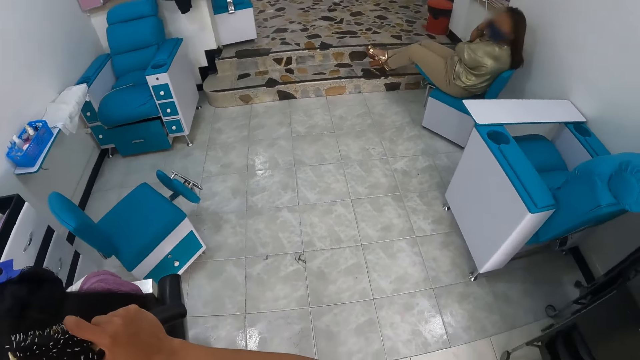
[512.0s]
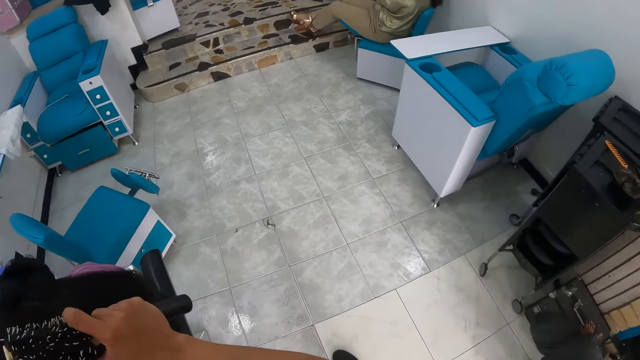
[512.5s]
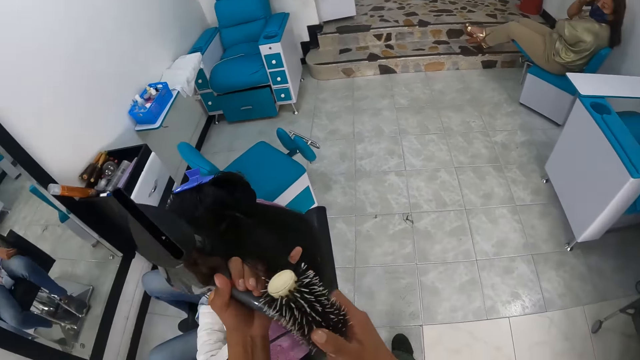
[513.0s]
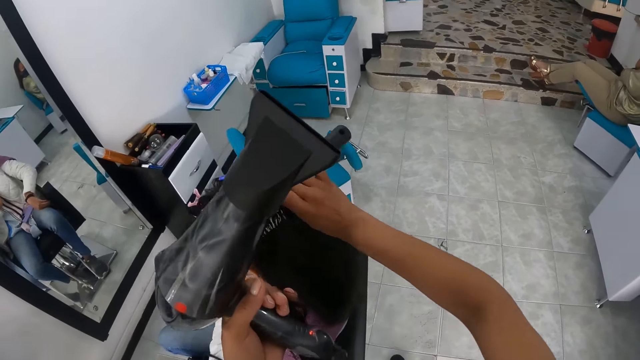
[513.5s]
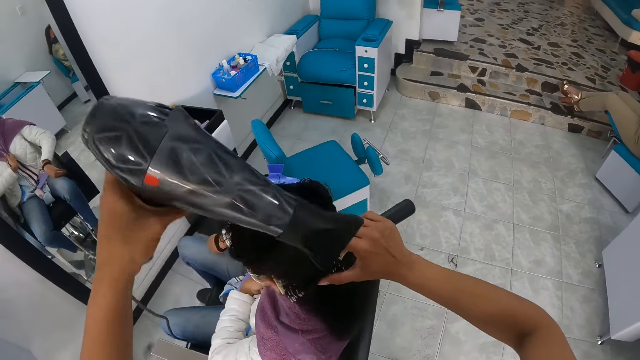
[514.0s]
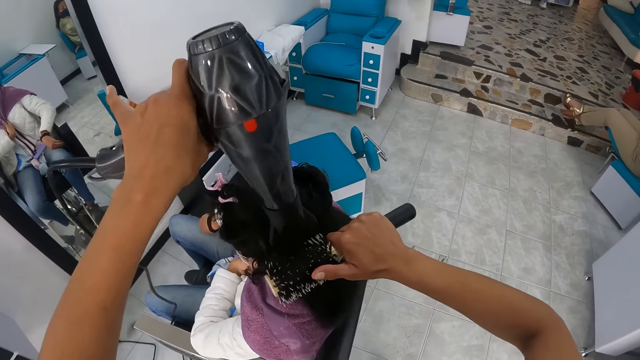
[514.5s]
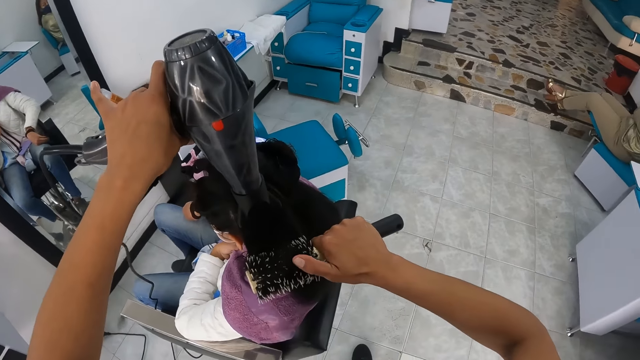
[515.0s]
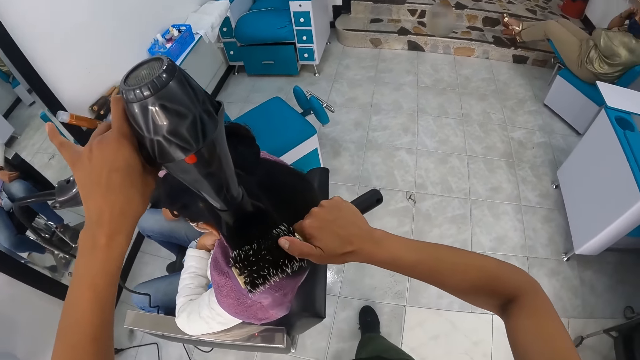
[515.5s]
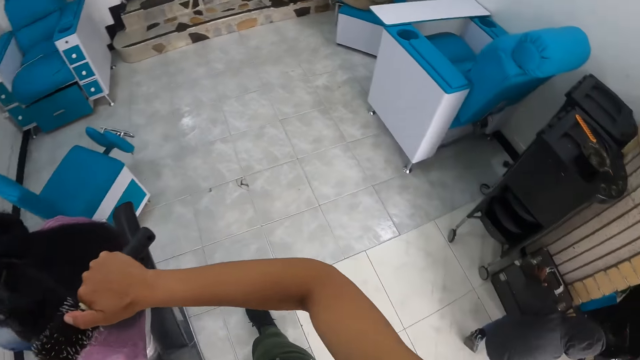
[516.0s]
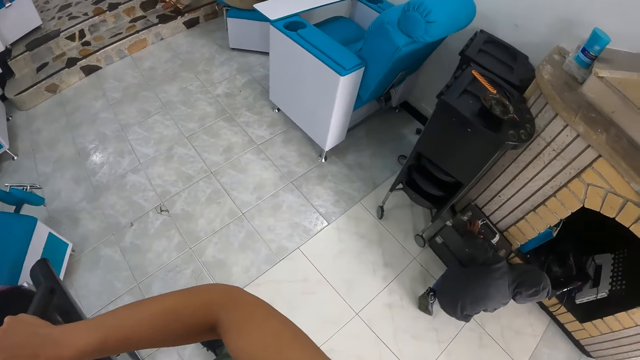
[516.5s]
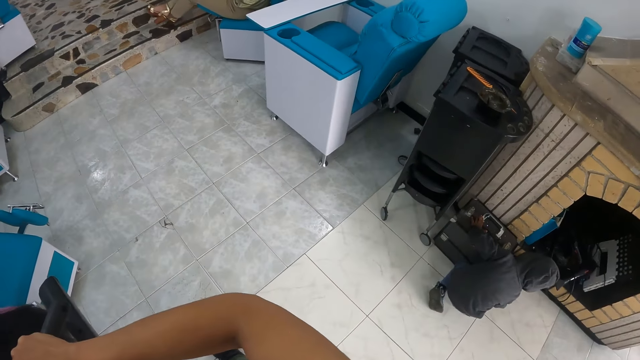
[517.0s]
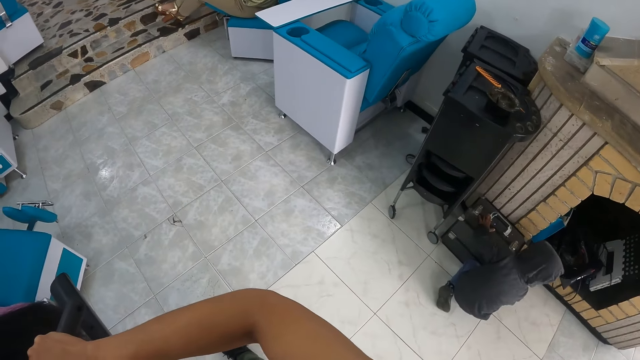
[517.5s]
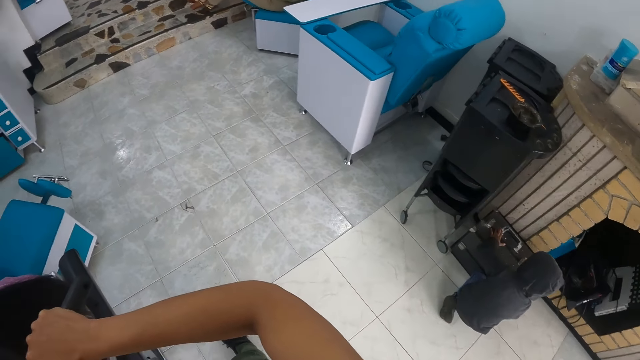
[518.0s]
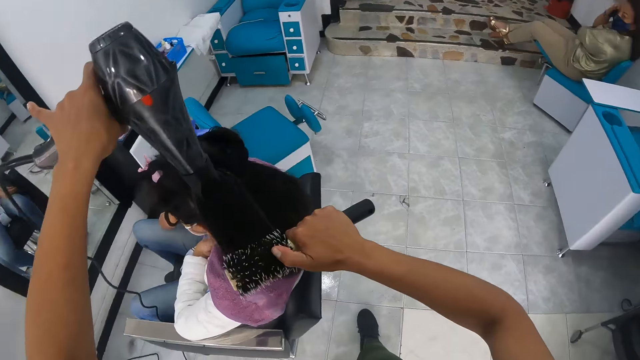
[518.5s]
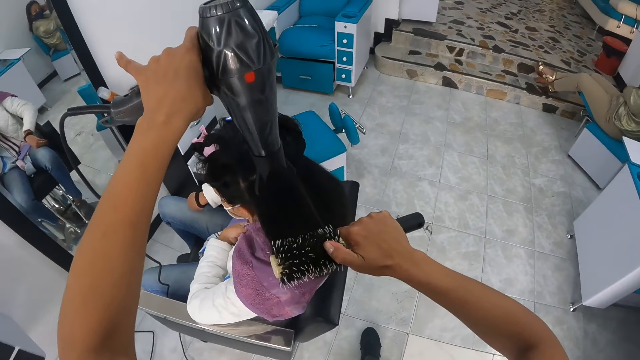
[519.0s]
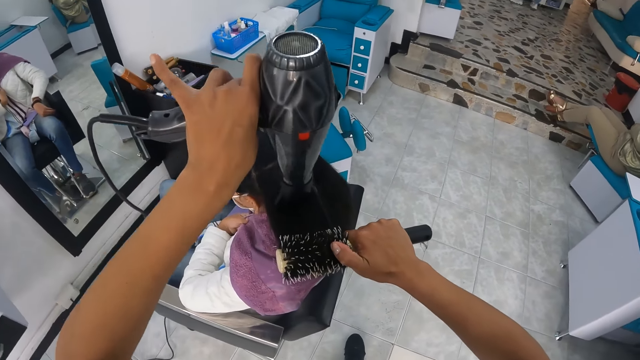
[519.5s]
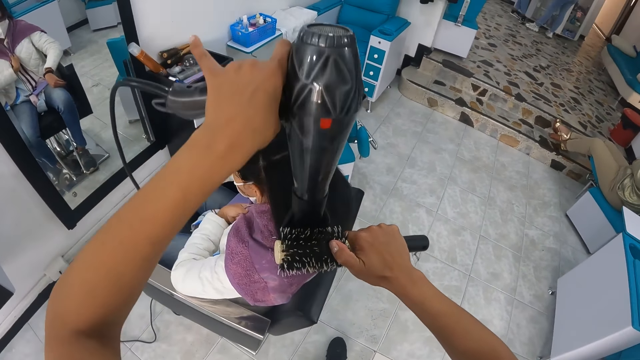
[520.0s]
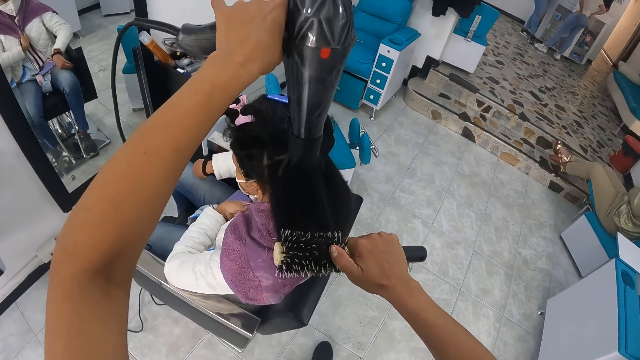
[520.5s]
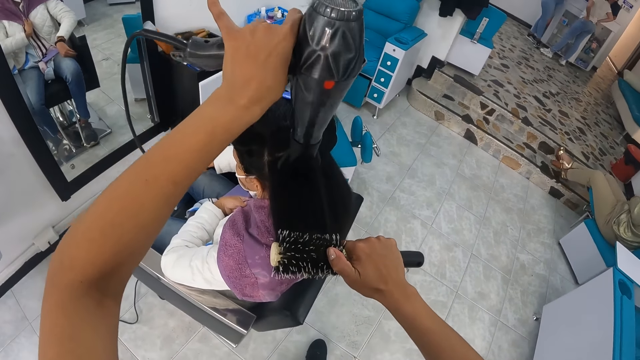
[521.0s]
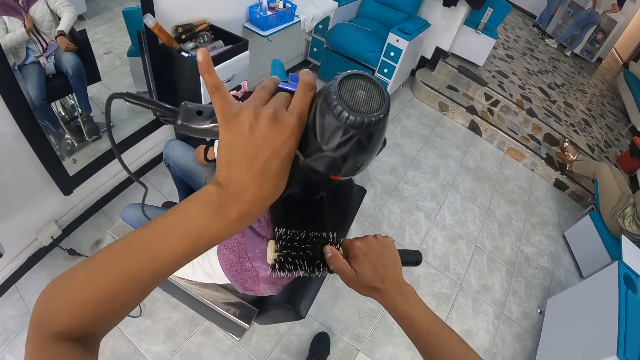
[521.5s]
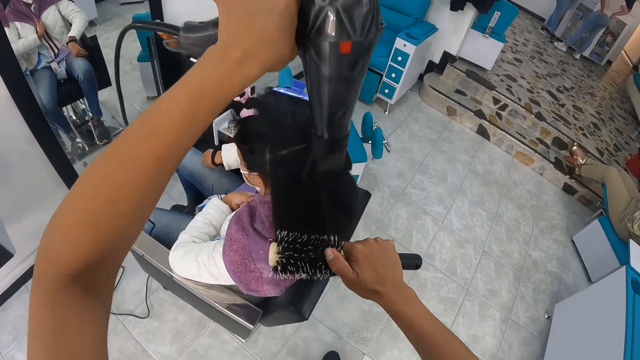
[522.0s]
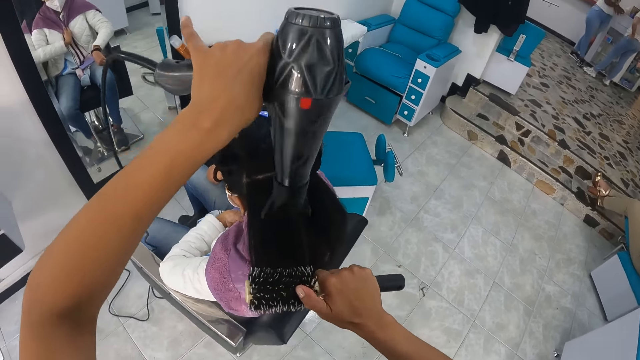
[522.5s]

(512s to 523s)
The camera wearer pulls the portion of the hair of the woman from the round brush in her right hand with her left hand. She straightens a portion of the hair of the woman from her left hand with the round brush in her right hand. She holds the hair with the comb. She uses the hair dryer in her left hand on the portion of the hair of the woman. The boy places his left hand on a box on the floor. The camera wearer looks at a person. She straightens the hair.

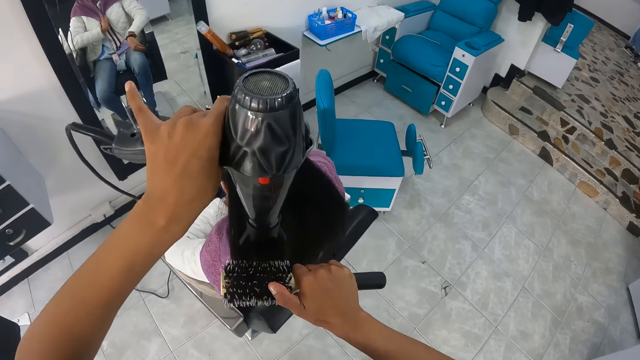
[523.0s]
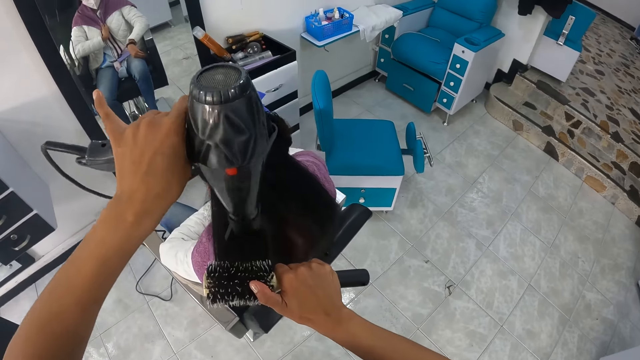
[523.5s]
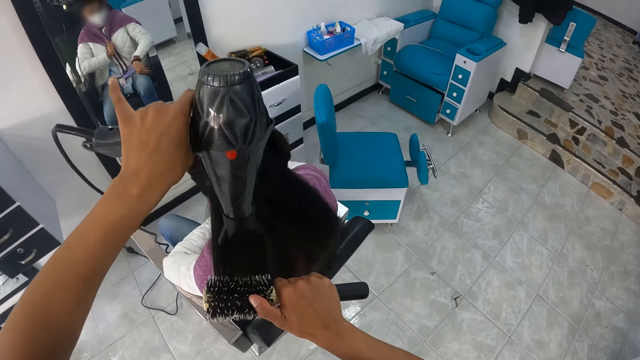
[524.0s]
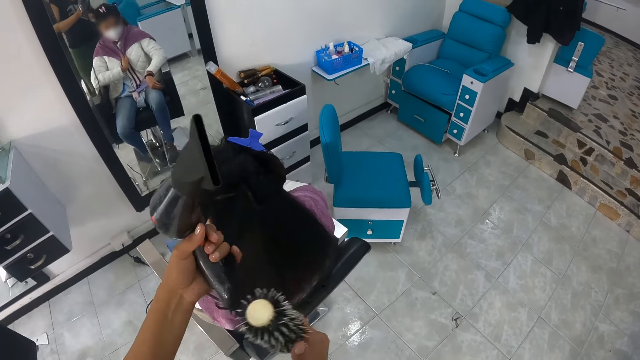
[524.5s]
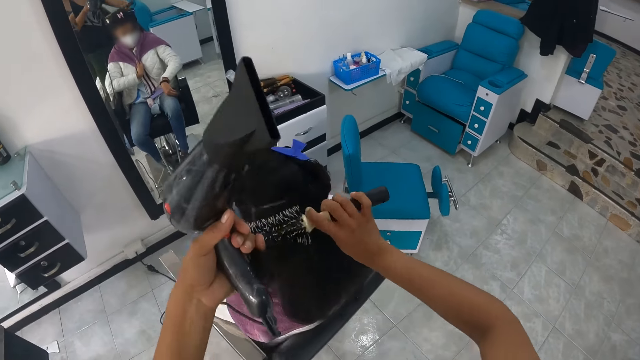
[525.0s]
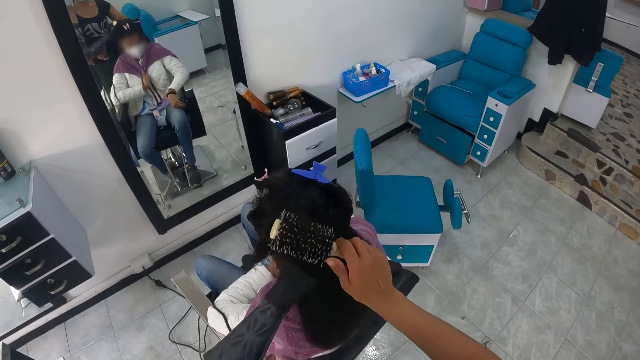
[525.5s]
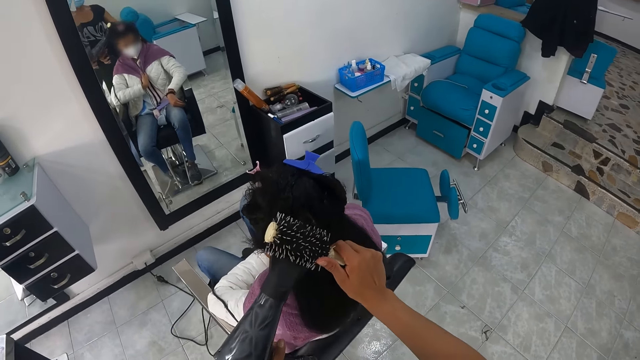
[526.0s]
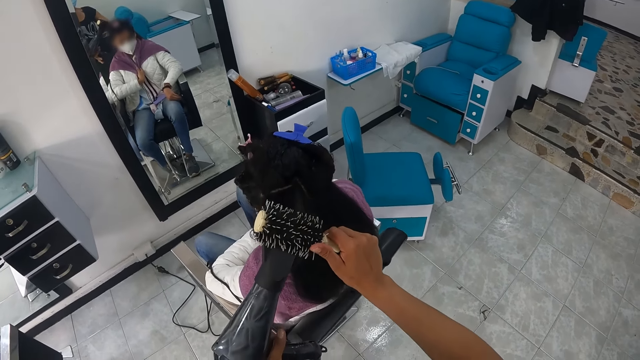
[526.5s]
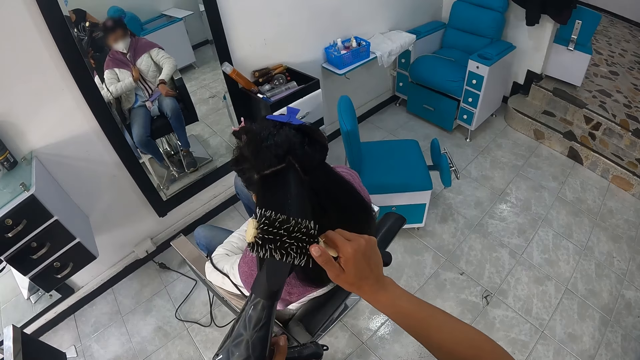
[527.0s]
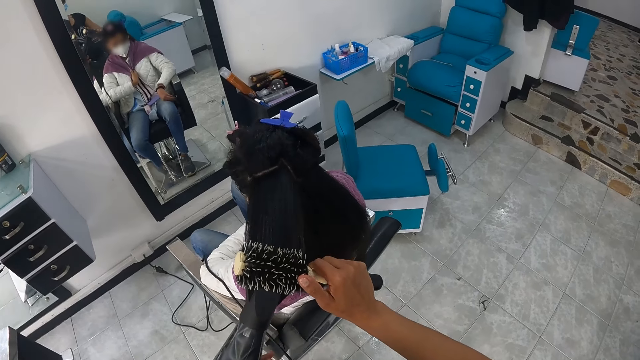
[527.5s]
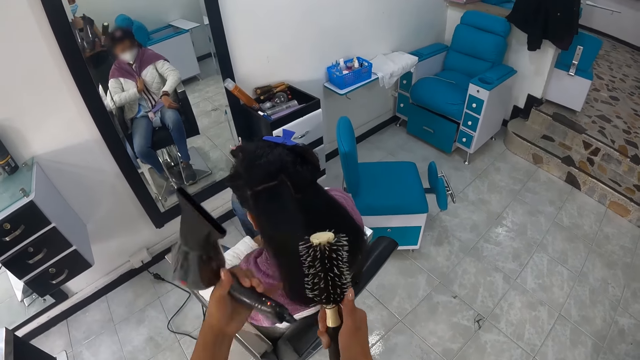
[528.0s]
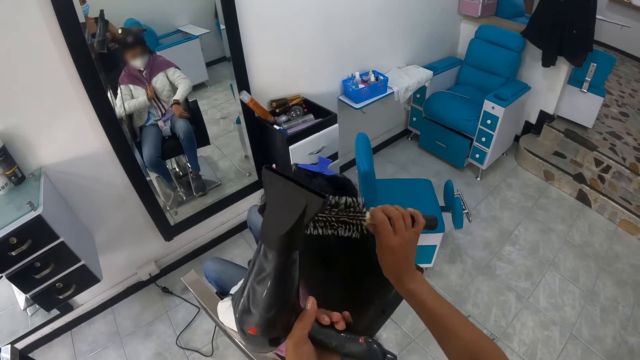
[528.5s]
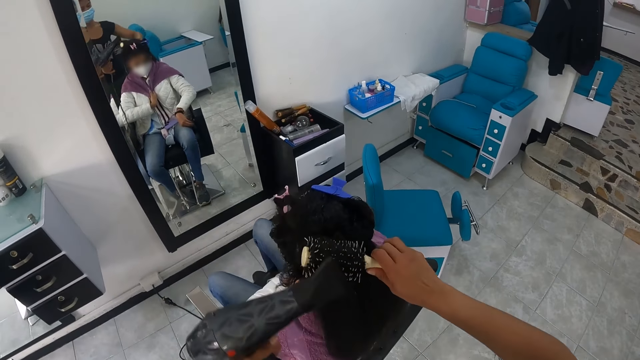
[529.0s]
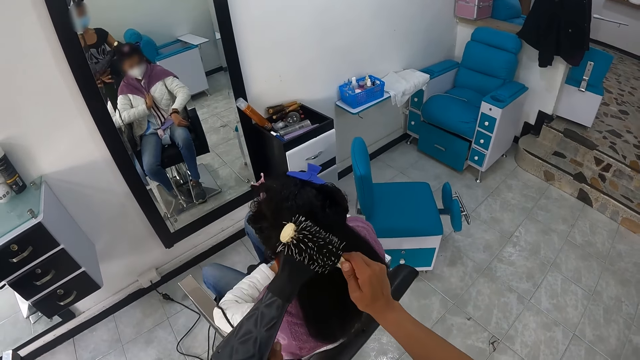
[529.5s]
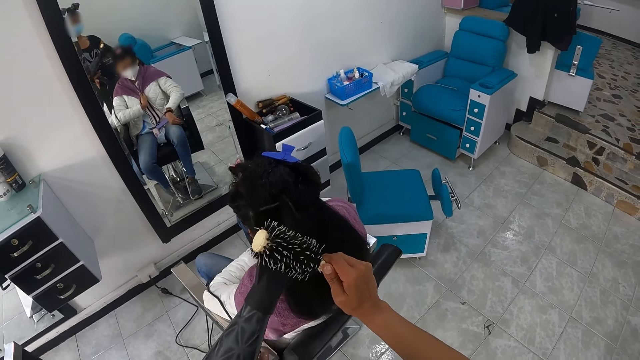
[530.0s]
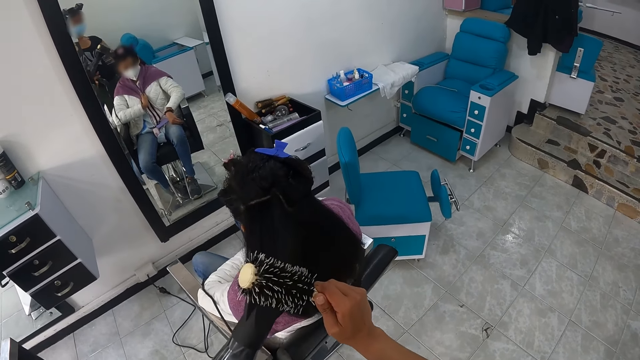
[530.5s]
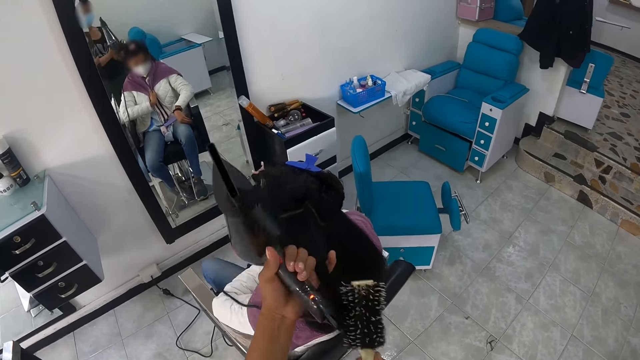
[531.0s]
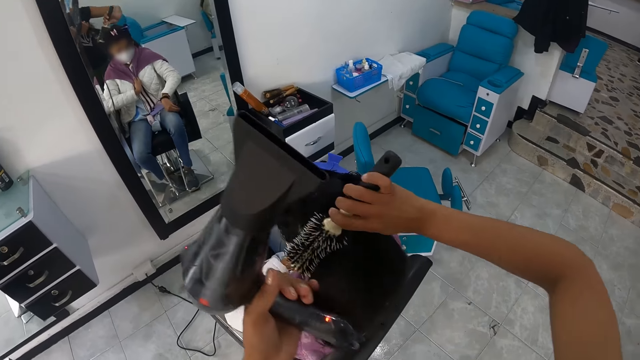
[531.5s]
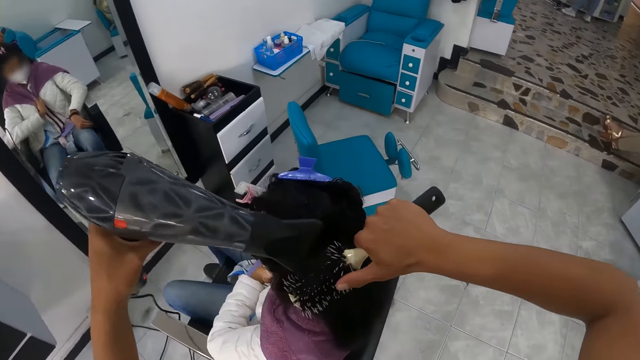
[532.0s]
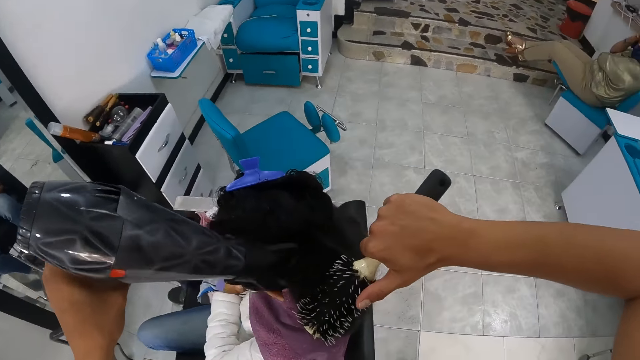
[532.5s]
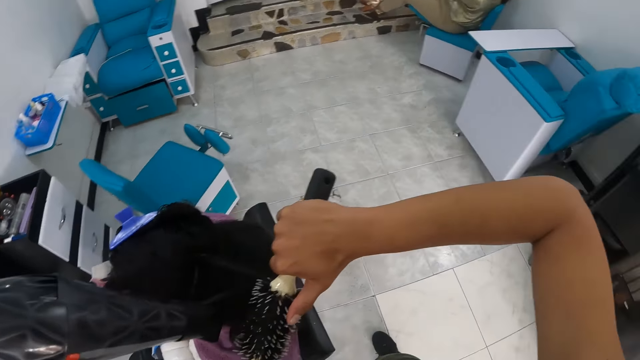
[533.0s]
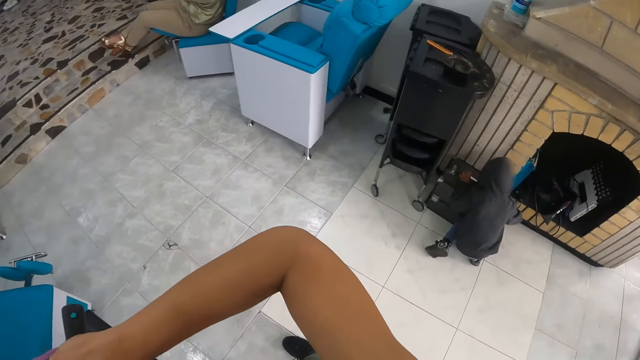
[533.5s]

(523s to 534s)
The camera wearer pulls the portion of the hair of the woman from the round brush in her right hand with her left hand. She holds the blow dryer. She straightens a portion of the hair of the woman from her left hand with the round brush in her right hand. She holds the hair with the comb. She uses the hair dryer in her left hand on the portion of the hair of the woman. She pulls the portion of the hair of the woman from the round brush in her right hand with her left hand. She straightens a portion of the hair of the woman from her left hand with the round brush in her right hand. She holds the hair with the comb. She uses the hair dryer in her left hand on the portion of the hair of the woman. She pulls the portion of the hair of the woman from the round brush in her right hand with her left hand. She holds the blow dryer. She straightens a portion of the hair of the woman from her left hand with the round brush in her right hand. She holds the hair with the comb. She uses the hair dryer in her left hand on the portion of the hair of the woman.
